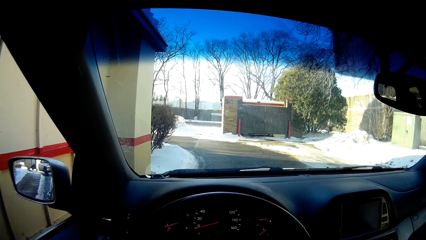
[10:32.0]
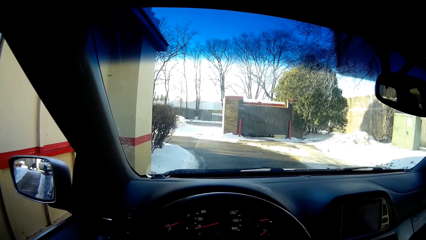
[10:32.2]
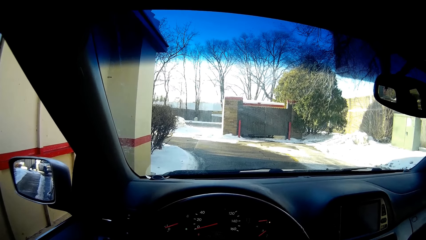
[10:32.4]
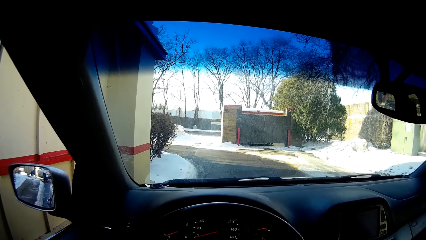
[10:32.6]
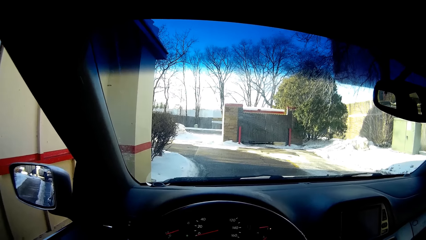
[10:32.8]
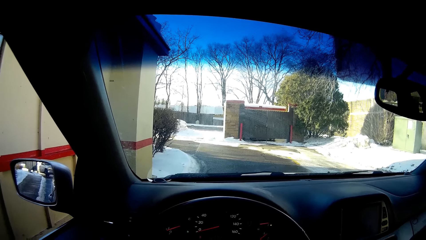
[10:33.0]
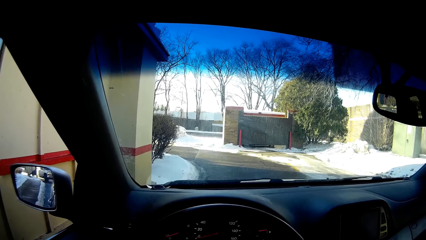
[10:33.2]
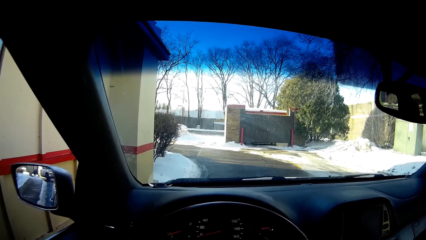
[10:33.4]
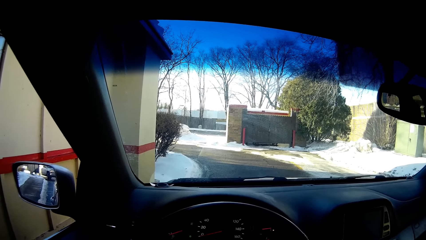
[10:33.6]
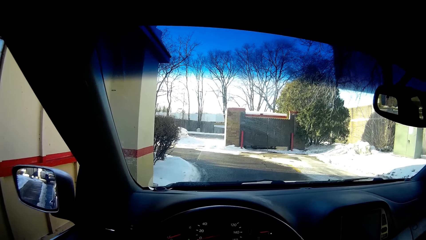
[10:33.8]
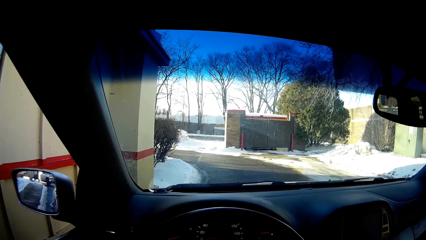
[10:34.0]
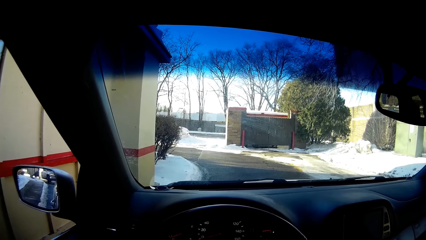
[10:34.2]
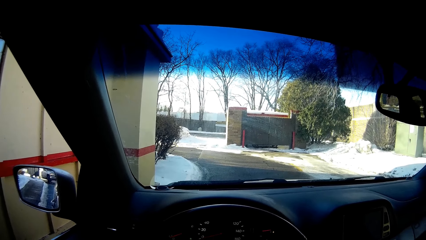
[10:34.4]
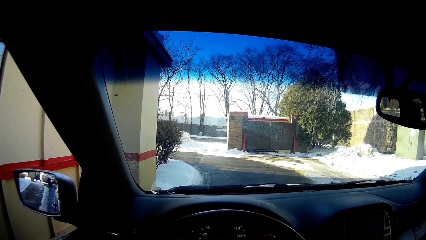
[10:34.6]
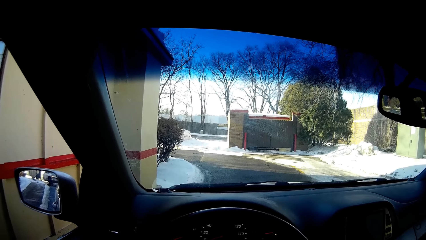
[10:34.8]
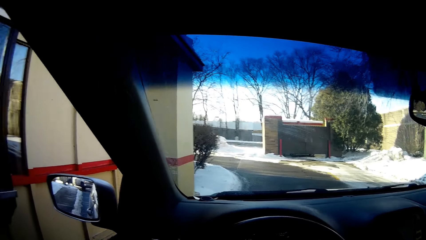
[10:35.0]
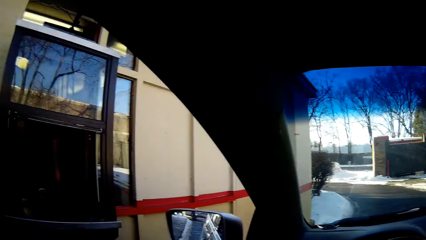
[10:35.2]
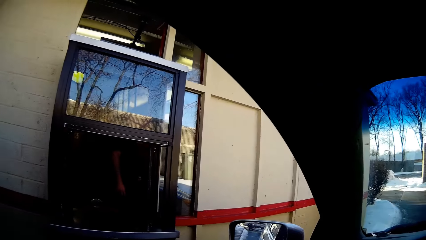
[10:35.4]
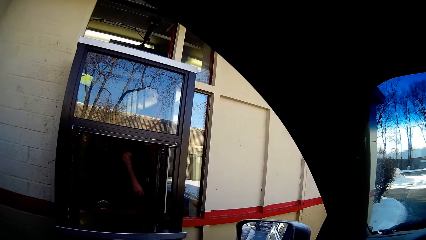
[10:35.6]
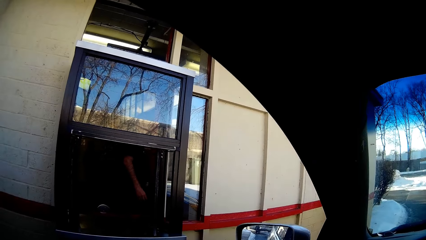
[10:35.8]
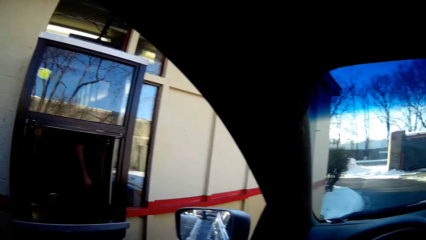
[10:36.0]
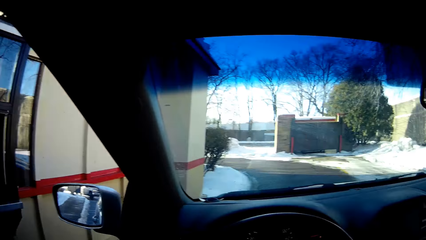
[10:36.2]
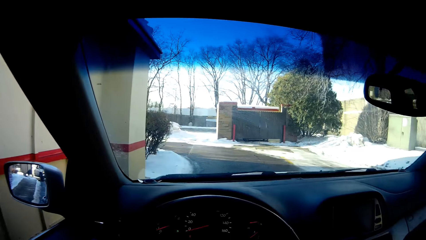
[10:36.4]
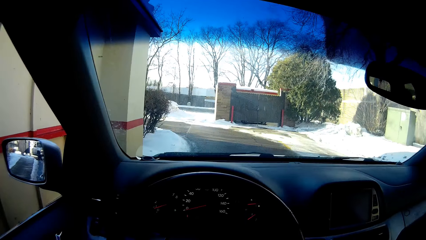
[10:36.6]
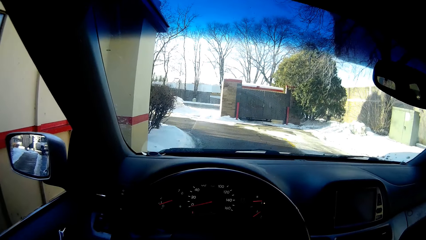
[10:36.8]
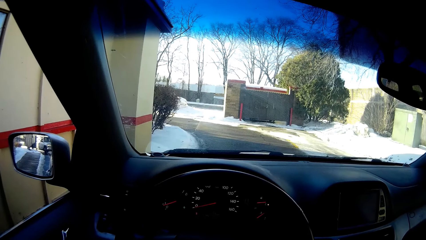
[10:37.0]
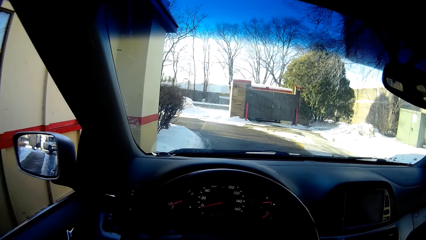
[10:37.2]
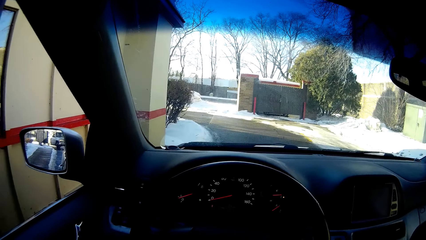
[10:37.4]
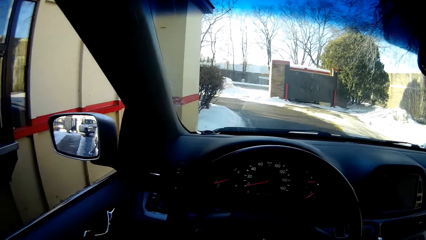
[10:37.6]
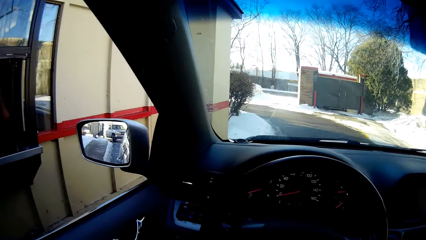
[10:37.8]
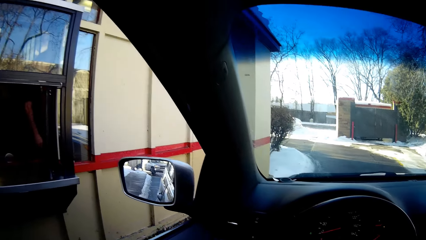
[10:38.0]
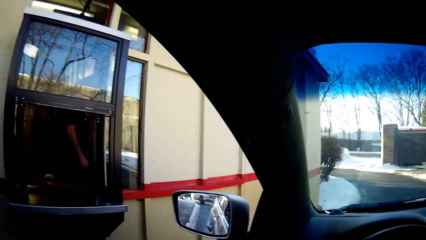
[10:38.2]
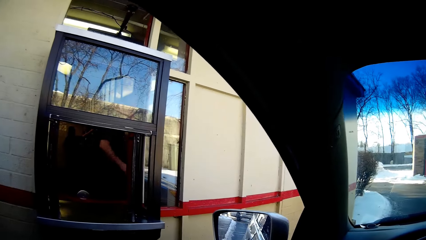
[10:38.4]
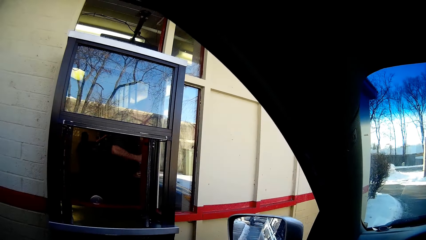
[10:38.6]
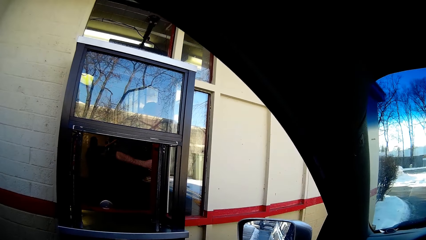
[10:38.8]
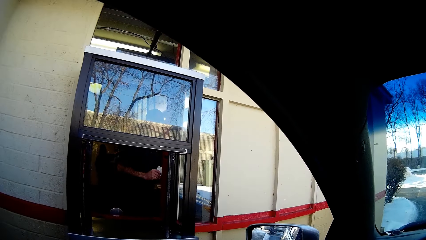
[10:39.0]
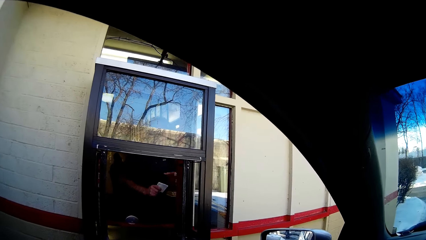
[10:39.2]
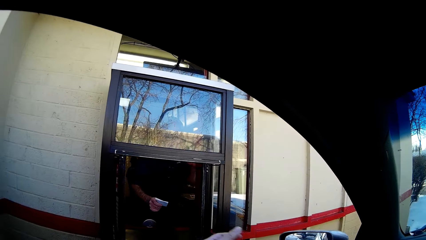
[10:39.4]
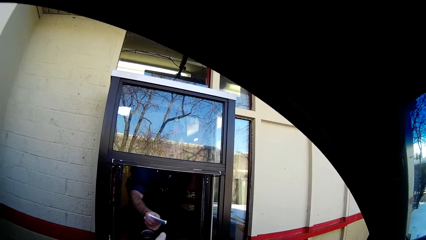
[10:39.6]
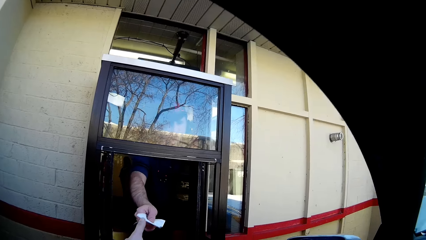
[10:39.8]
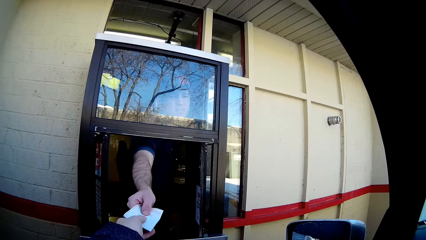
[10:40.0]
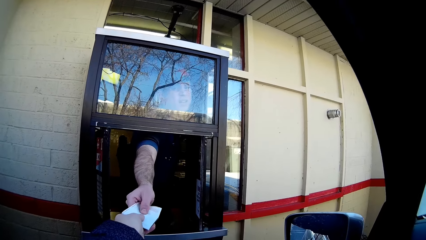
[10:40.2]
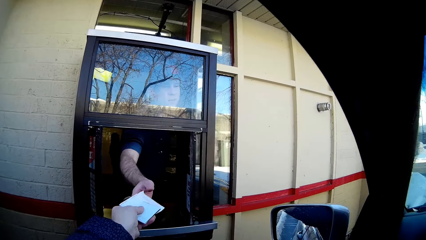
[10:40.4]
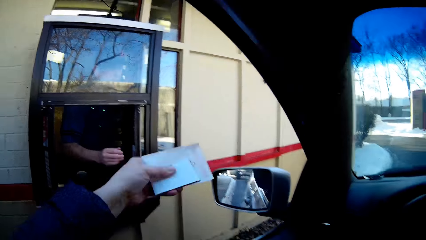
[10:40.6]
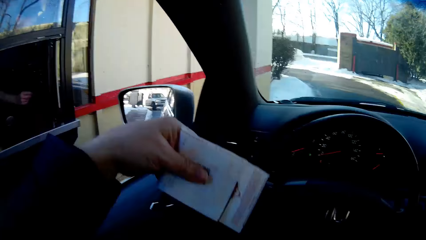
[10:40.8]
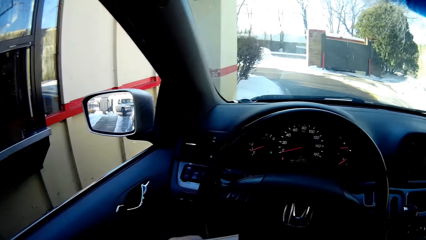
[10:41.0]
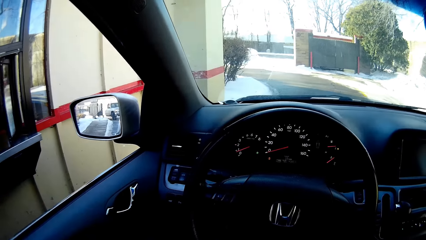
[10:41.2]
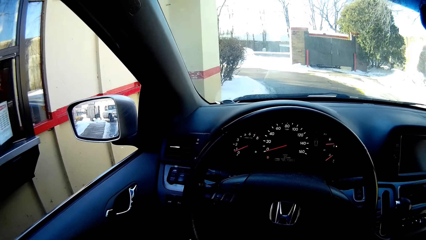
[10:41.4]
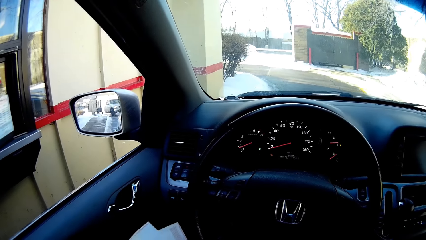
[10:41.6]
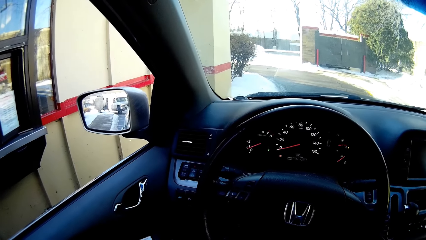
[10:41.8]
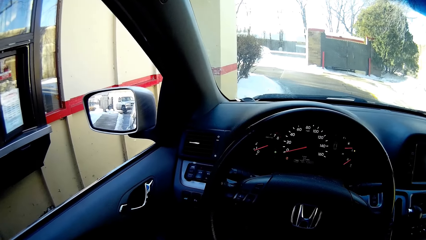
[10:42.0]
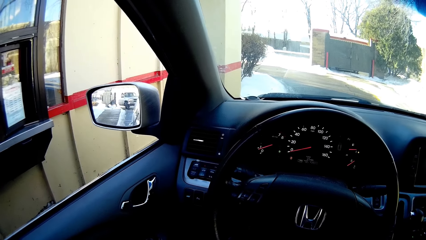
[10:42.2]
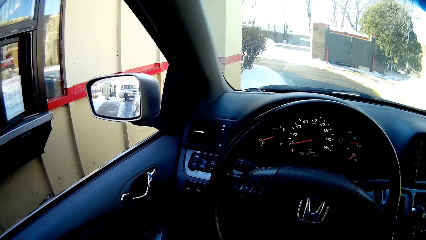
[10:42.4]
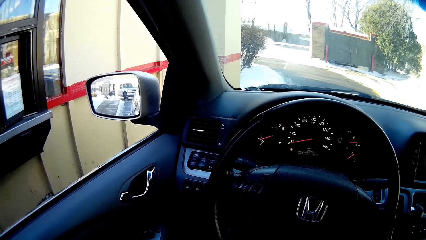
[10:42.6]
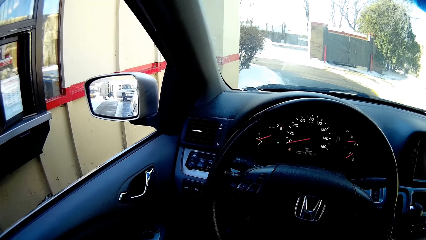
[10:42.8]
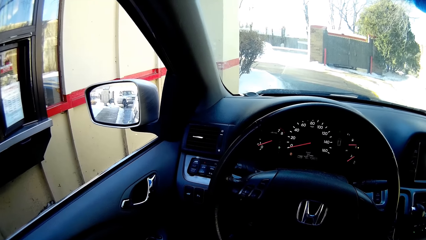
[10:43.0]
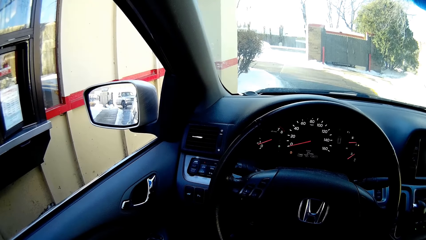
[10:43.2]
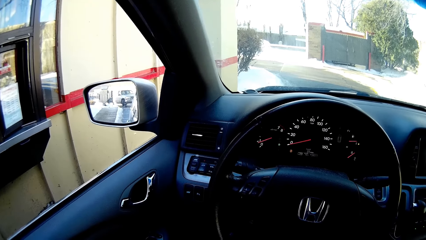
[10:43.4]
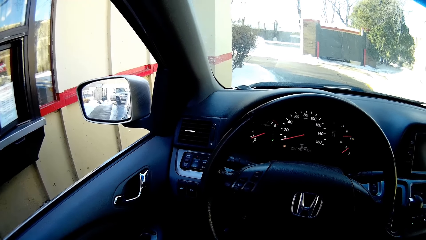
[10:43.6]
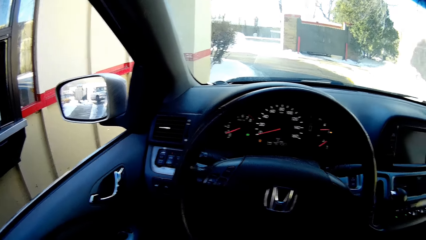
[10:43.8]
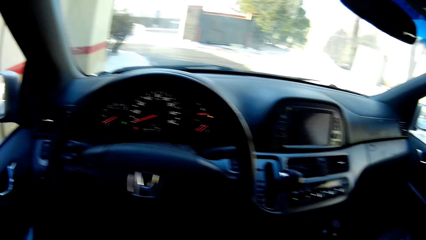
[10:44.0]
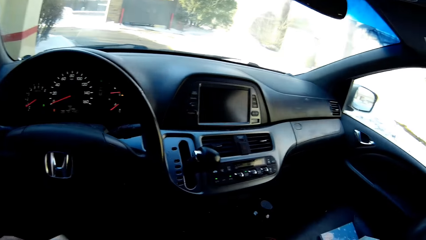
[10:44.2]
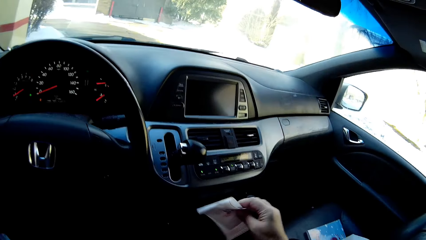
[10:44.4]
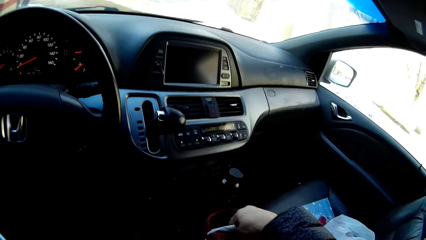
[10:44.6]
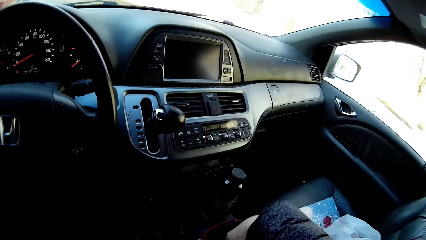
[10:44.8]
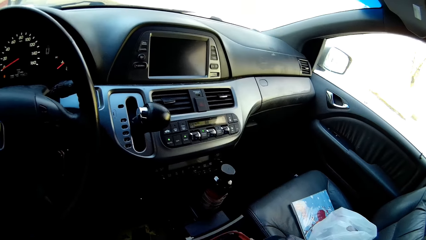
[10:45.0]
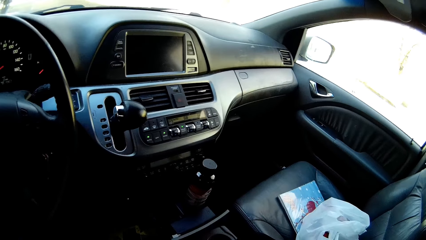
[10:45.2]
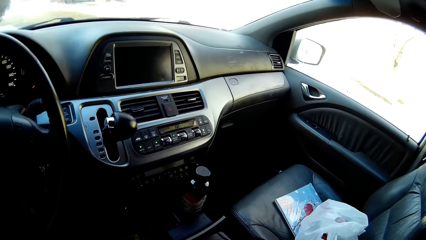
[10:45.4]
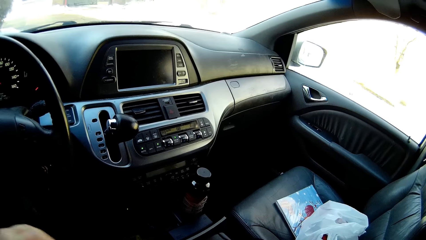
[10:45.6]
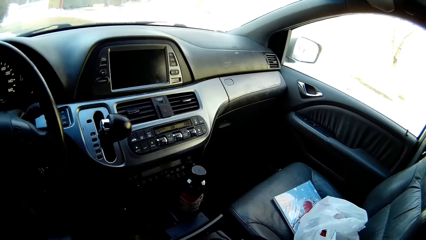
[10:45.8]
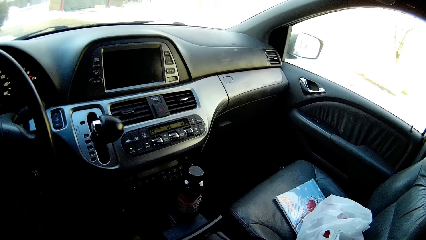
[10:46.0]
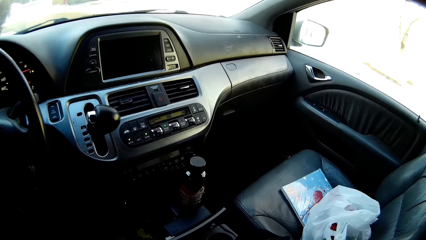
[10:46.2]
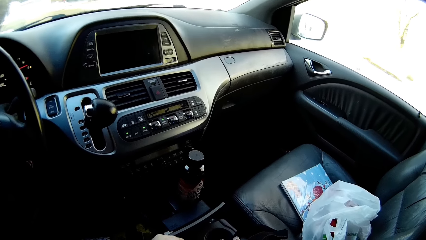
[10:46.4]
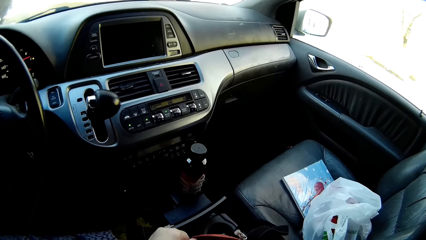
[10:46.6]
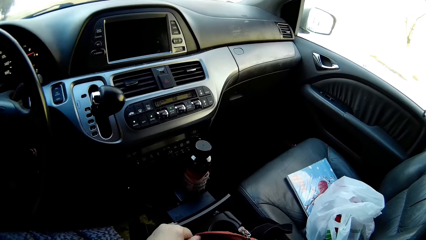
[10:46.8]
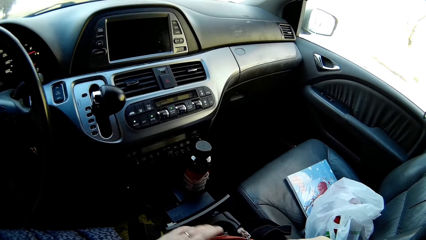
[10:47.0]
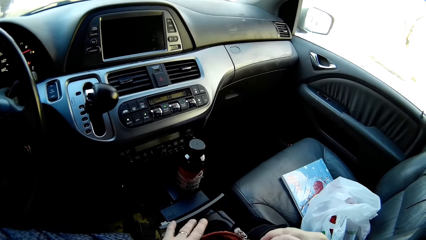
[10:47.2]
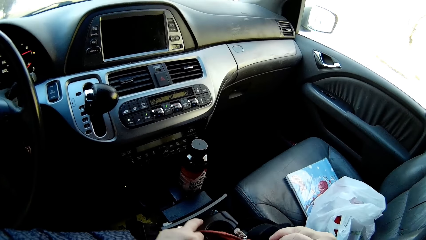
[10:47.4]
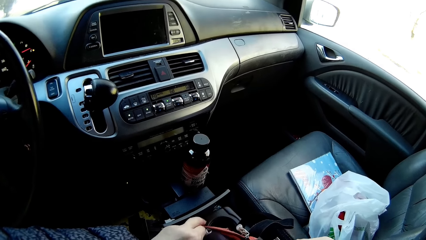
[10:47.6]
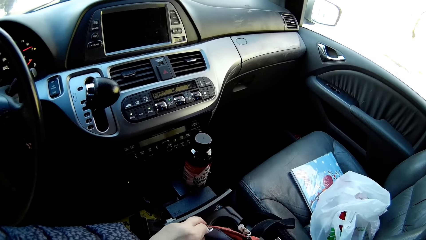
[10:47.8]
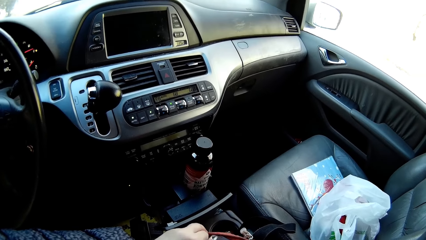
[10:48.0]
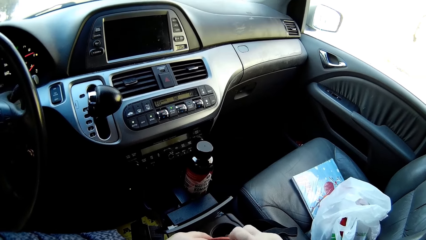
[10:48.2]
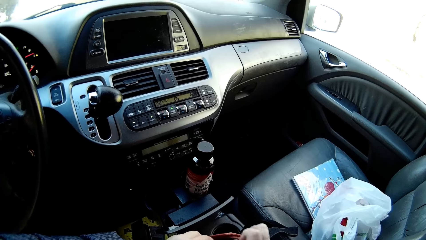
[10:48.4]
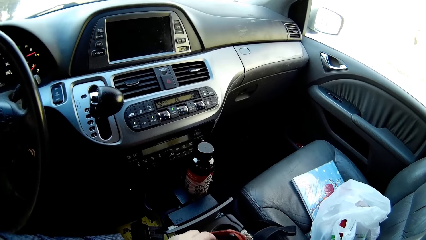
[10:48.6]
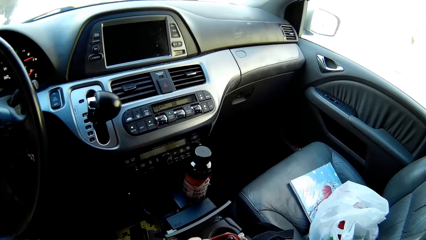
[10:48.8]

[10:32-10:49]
A man gives a sheet of paper to the camera wearer. The camera wearer touches the bag. They put the sheet of paper in the bag.
